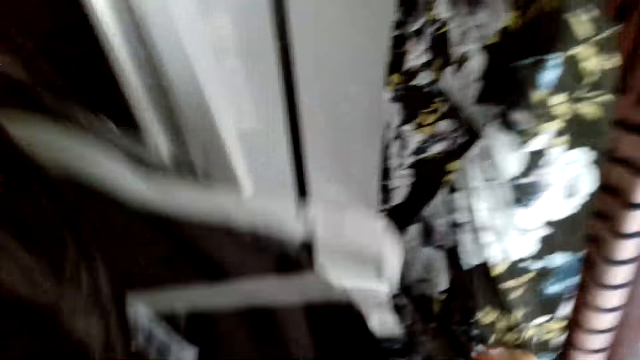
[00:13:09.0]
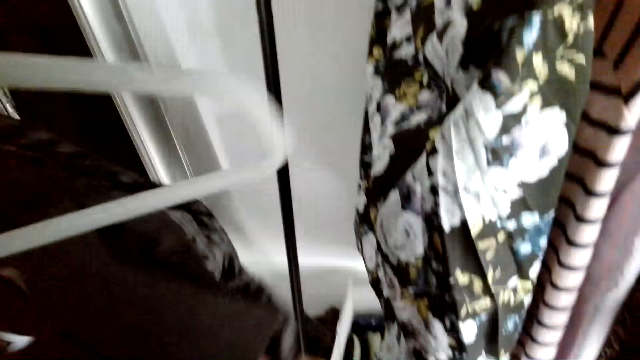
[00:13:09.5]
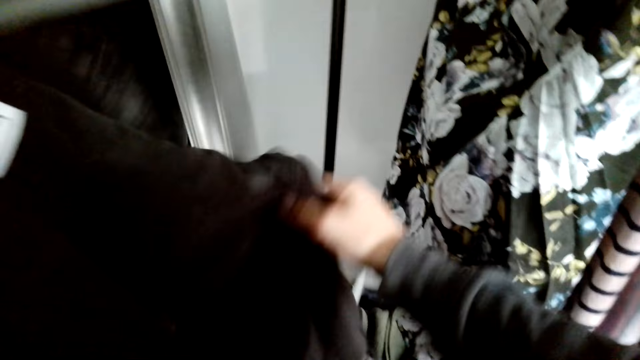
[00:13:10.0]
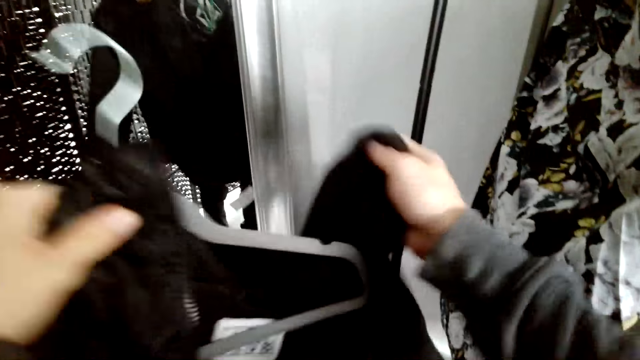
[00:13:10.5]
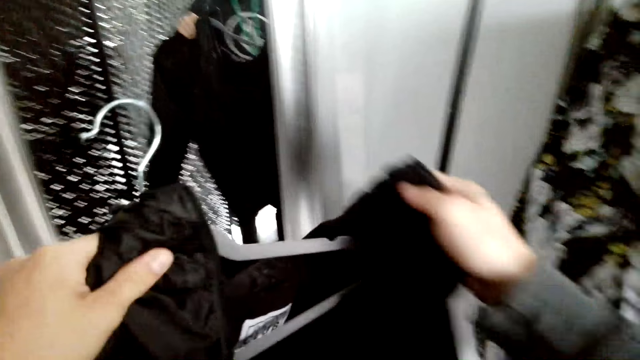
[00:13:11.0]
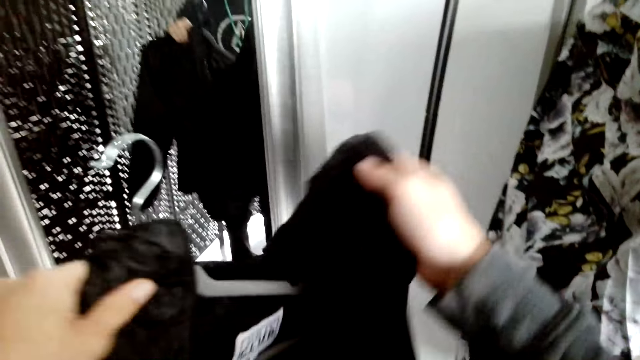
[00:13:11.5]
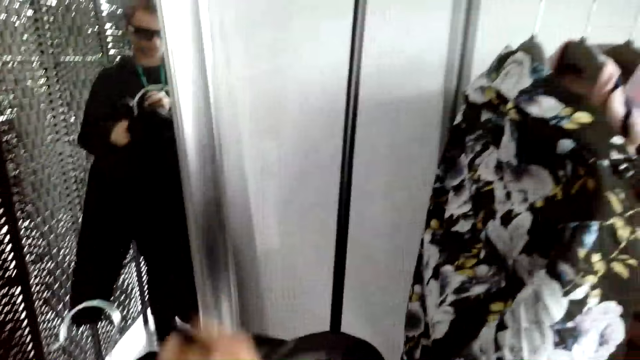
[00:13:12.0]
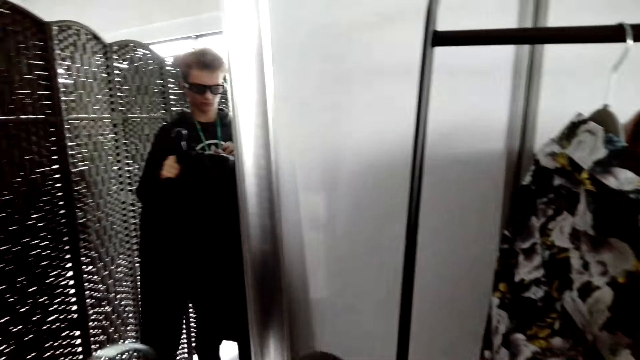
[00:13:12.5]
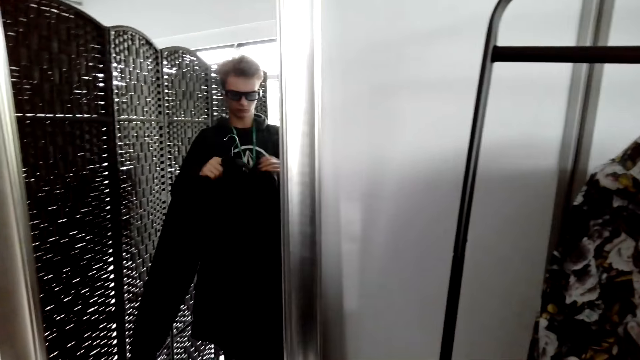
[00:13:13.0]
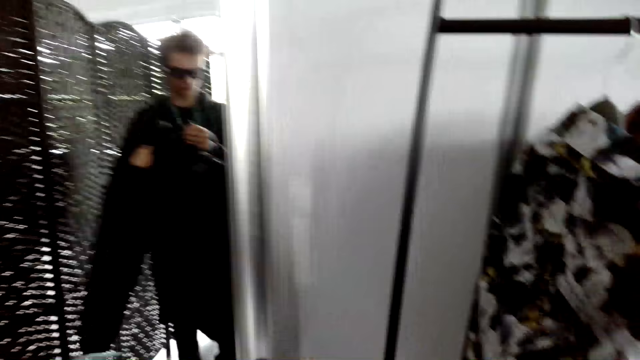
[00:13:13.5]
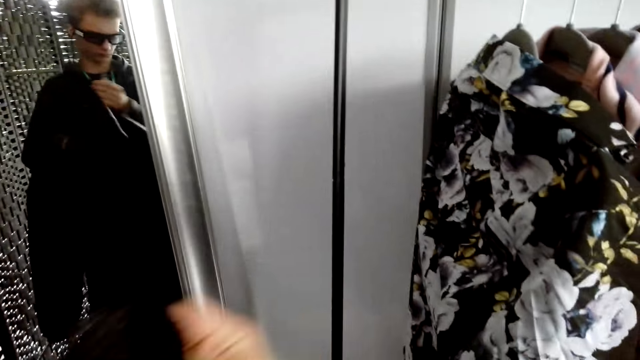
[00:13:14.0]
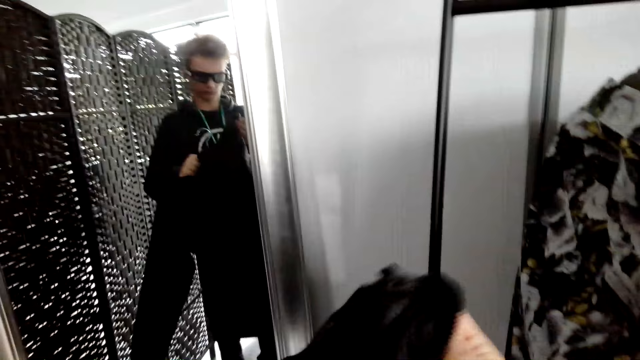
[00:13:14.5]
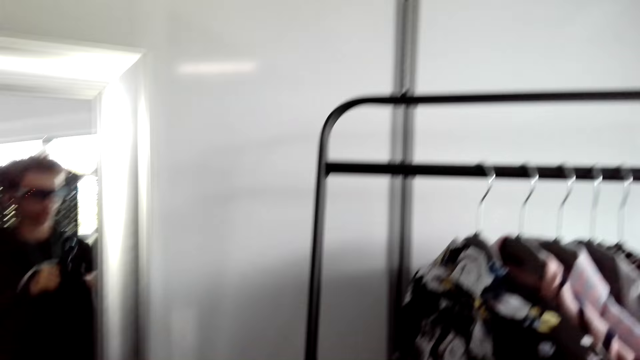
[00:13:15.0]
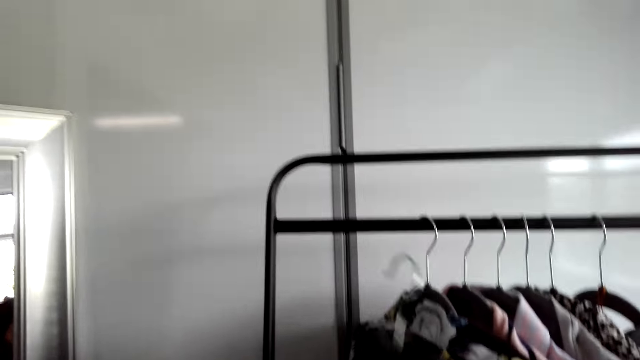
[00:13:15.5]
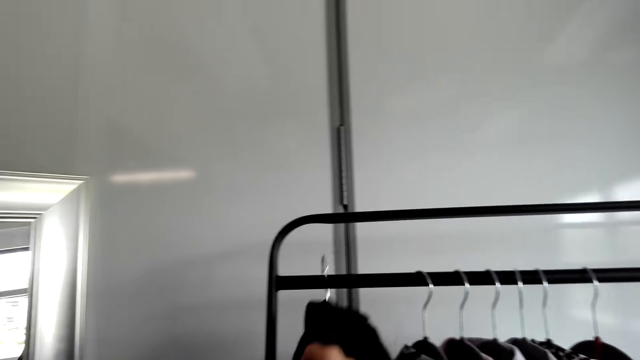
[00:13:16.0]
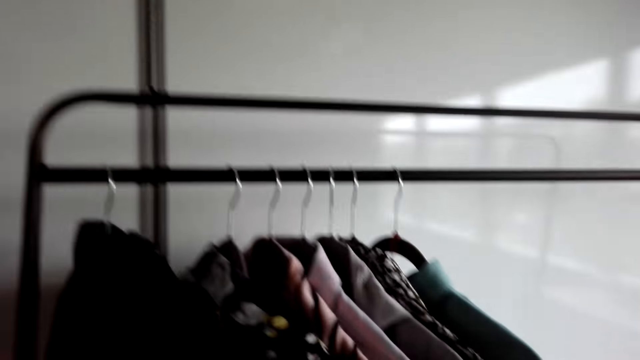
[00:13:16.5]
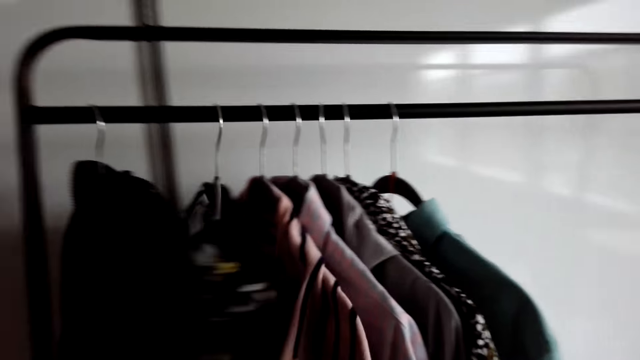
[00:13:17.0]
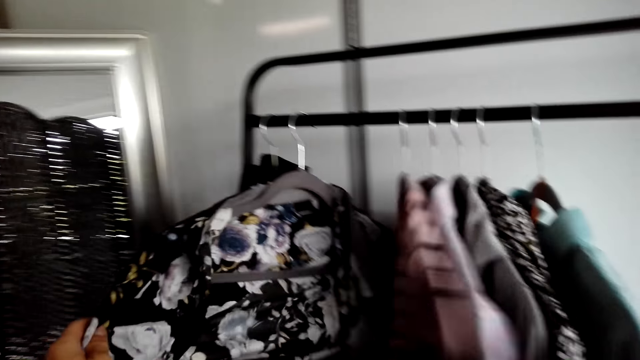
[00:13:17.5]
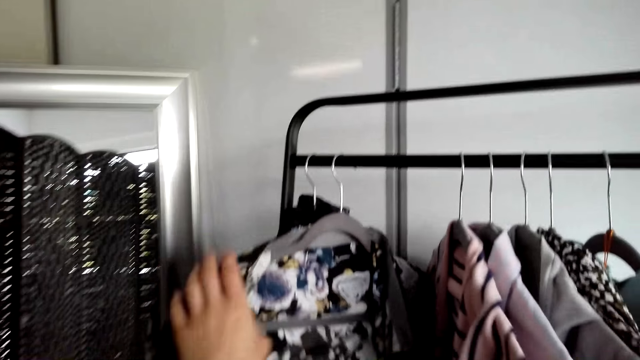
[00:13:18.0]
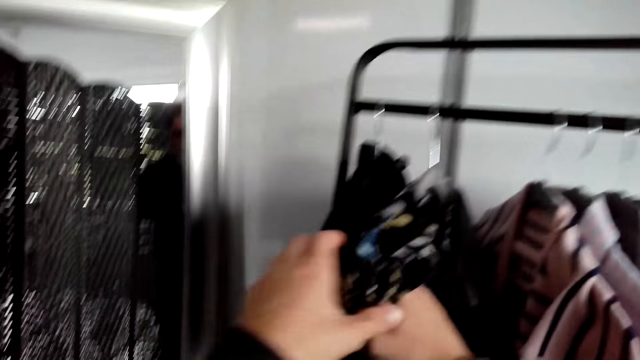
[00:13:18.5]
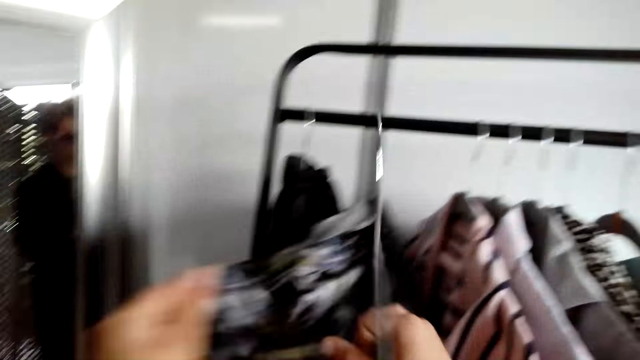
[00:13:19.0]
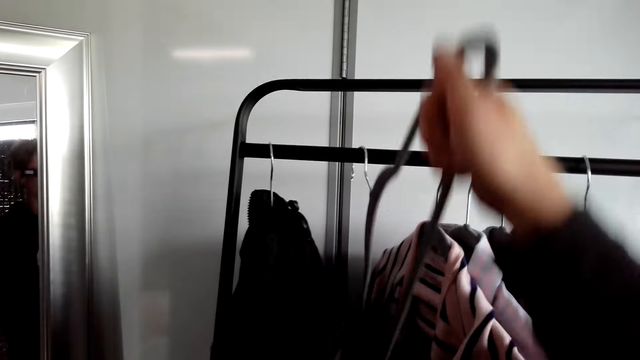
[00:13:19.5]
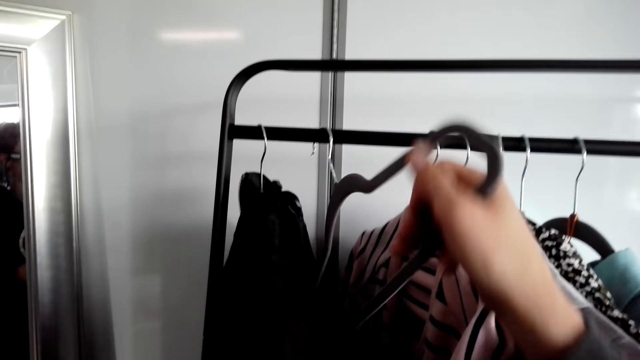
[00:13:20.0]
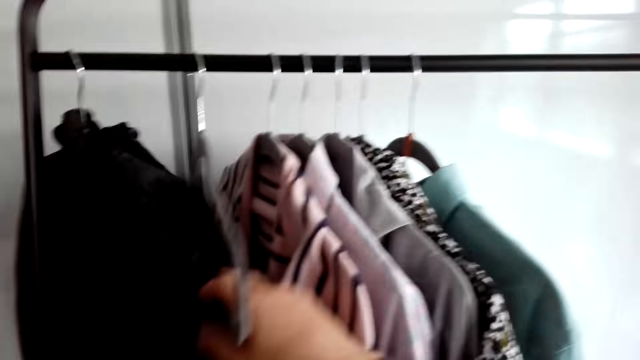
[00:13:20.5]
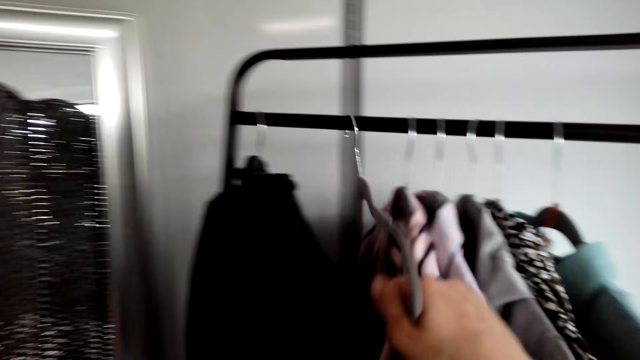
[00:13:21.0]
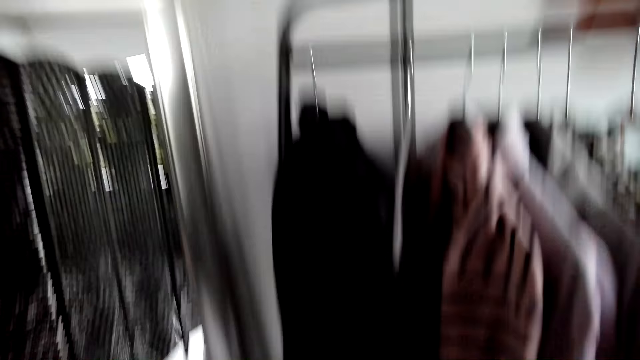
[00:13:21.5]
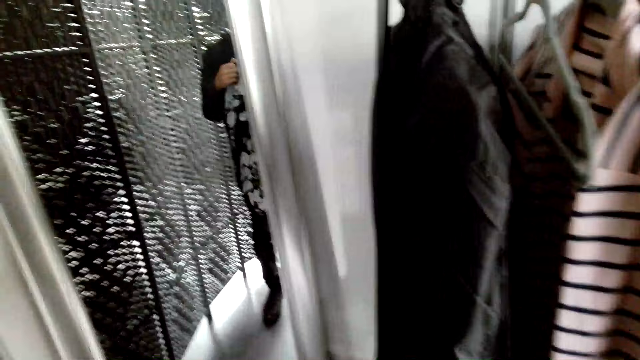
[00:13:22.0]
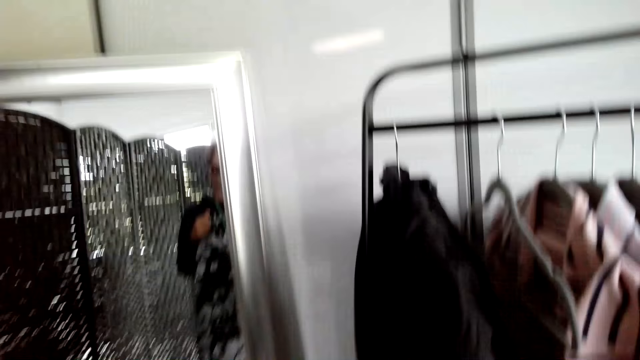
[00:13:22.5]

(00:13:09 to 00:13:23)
The camera wearer hangs the hanger on the stand. They drop a jacket. They remove a shirt from the hanger.

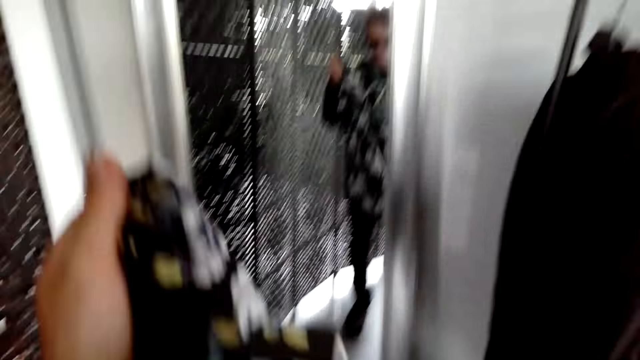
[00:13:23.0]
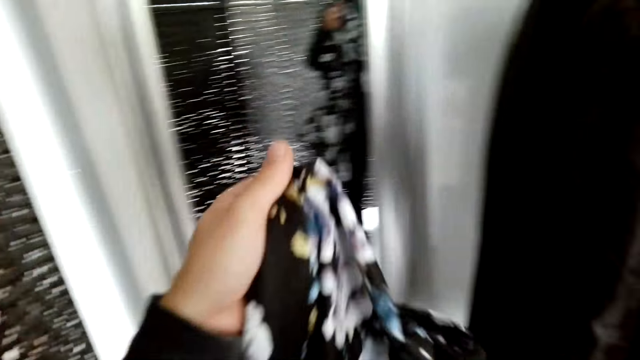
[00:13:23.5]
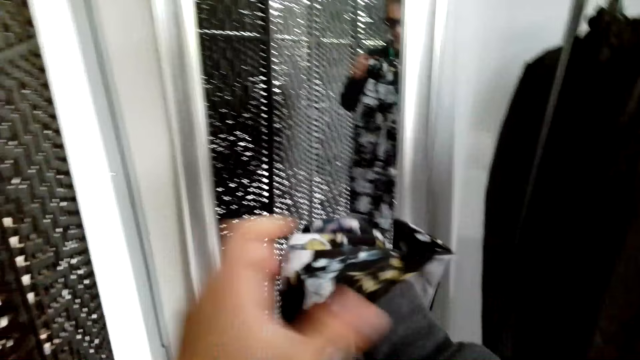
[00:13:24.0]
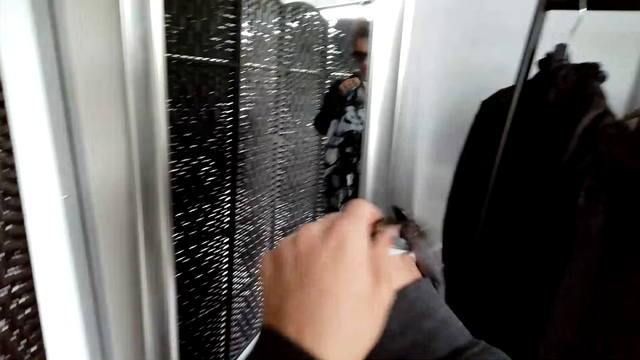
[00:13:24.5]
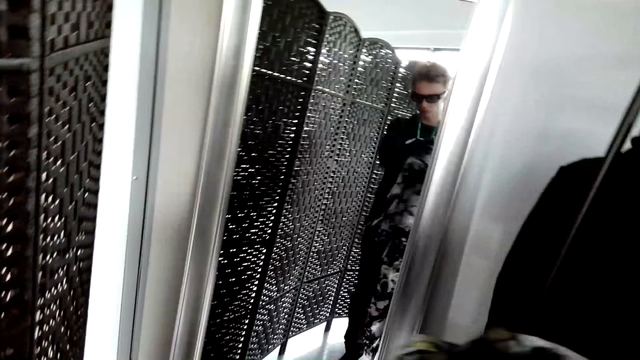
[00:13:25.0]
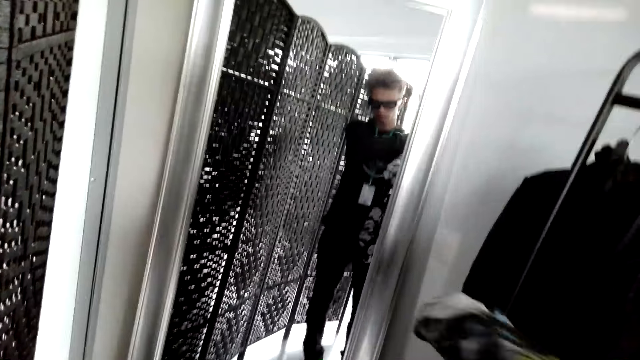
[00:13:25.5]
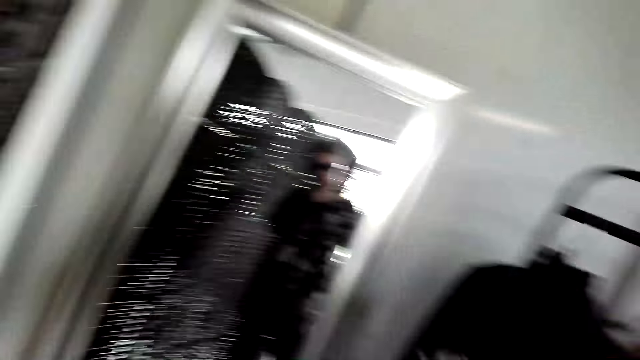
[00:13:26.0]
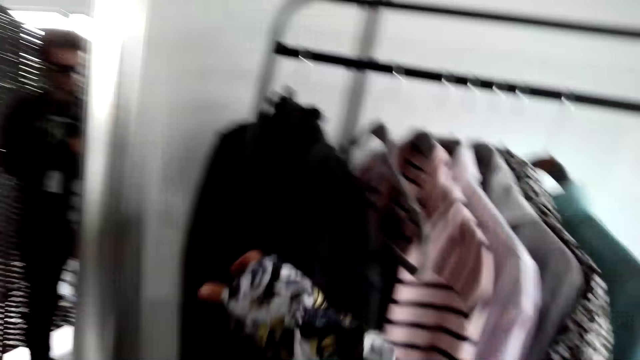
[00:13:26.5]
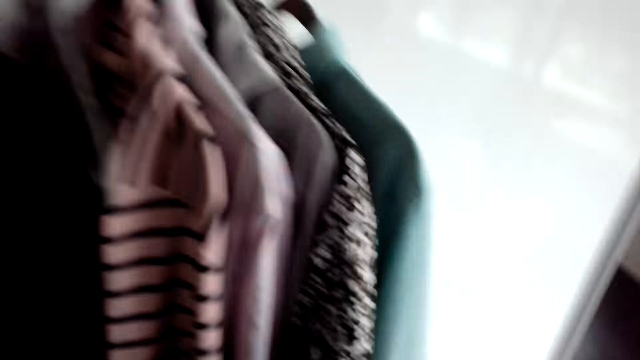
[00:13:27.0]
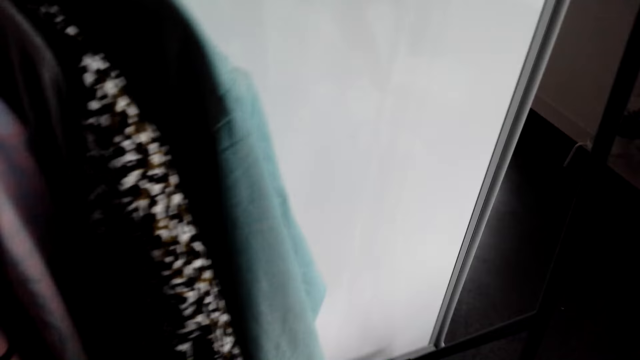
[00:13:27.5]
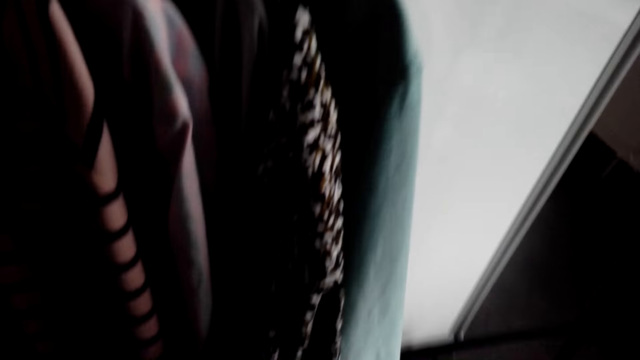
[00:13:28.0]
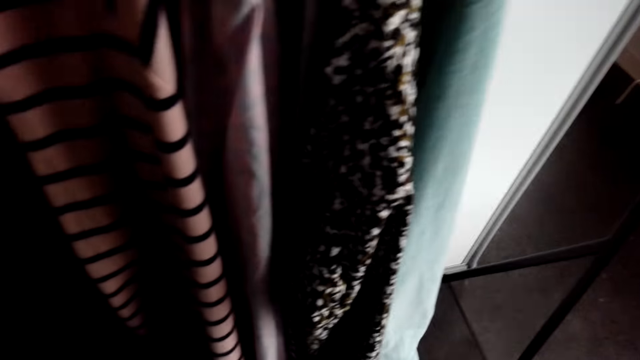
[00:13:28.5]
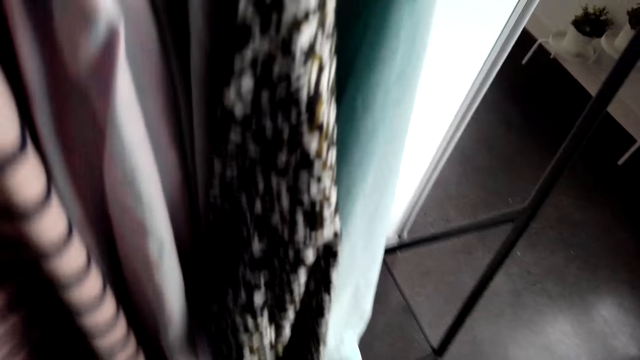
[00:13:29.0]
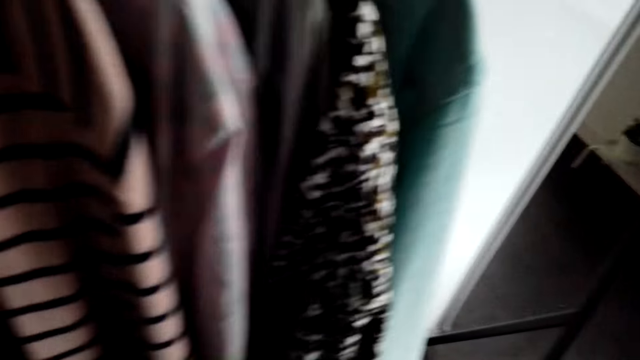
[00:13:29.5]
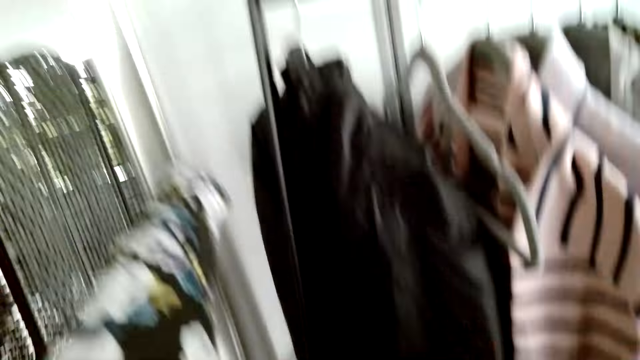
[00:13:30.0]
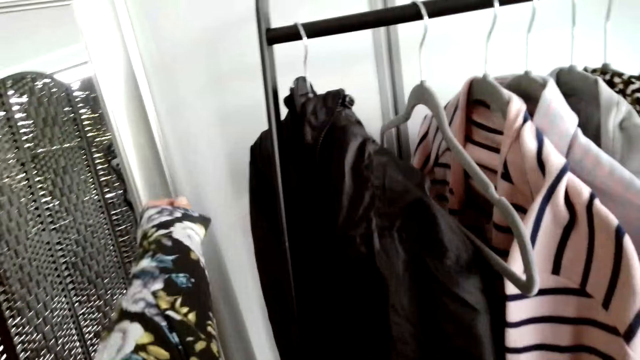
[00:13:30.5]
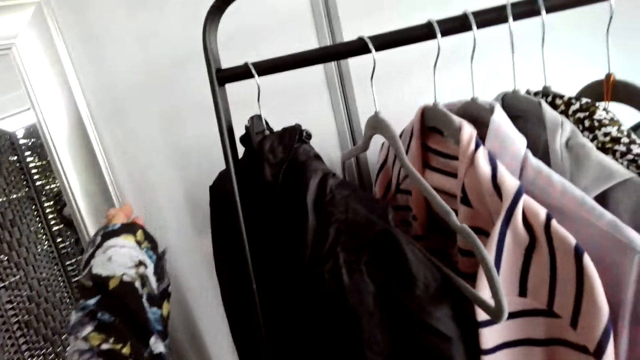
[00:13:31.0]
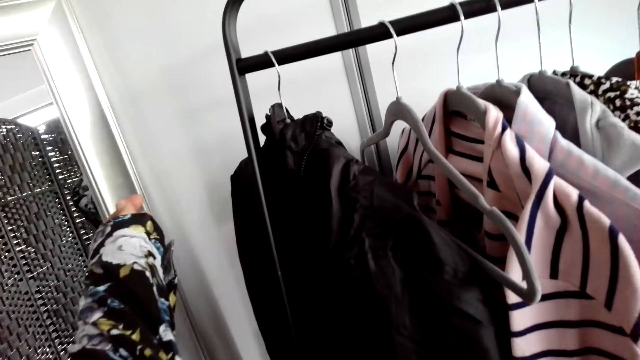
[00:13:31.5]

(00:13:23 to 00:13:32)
The camera wearer puts on a shirt.
